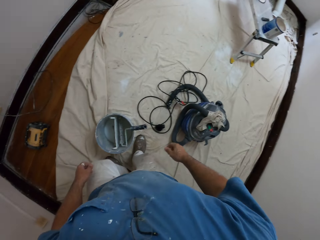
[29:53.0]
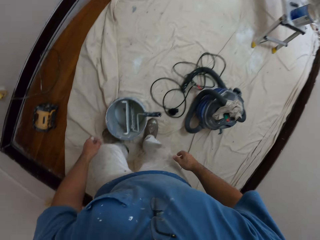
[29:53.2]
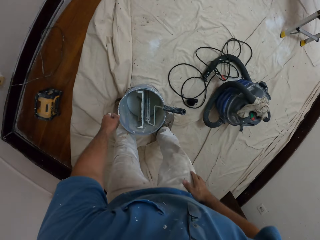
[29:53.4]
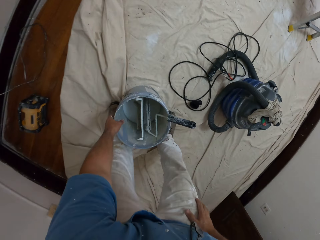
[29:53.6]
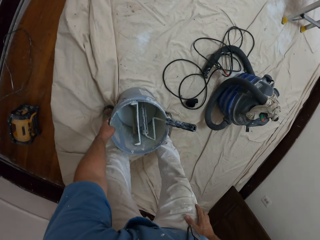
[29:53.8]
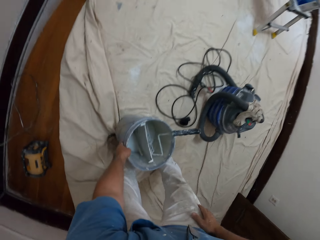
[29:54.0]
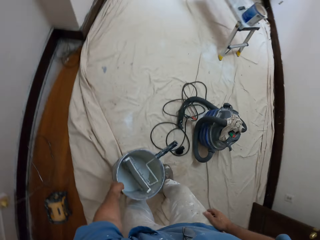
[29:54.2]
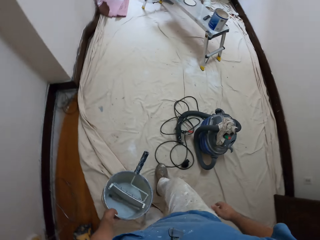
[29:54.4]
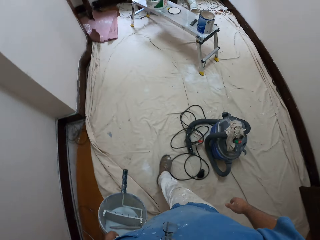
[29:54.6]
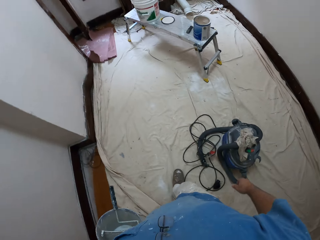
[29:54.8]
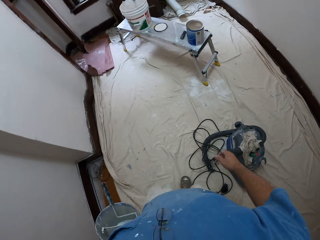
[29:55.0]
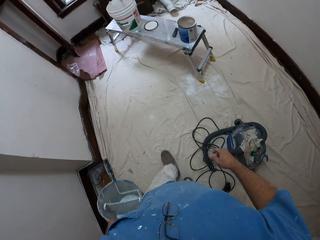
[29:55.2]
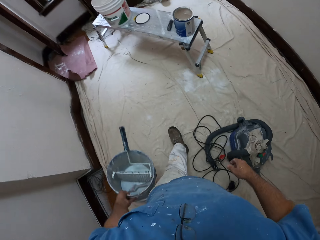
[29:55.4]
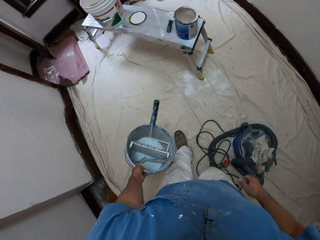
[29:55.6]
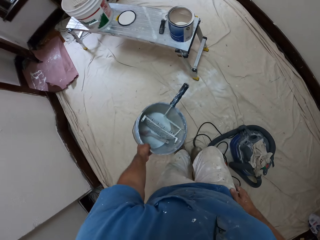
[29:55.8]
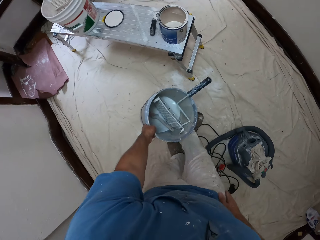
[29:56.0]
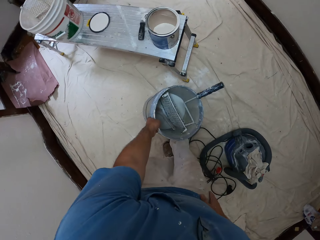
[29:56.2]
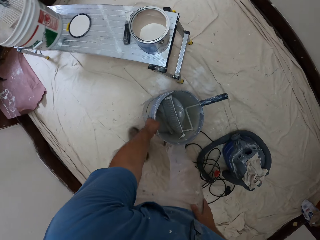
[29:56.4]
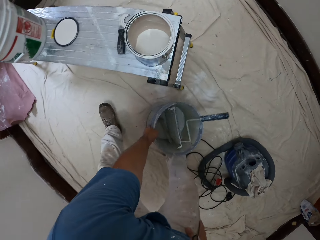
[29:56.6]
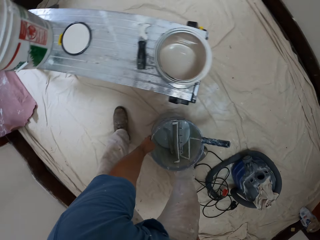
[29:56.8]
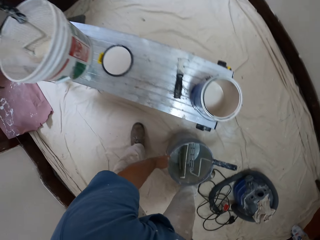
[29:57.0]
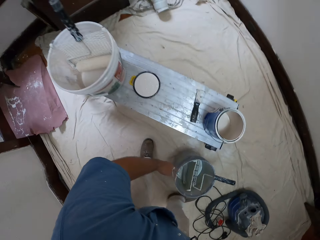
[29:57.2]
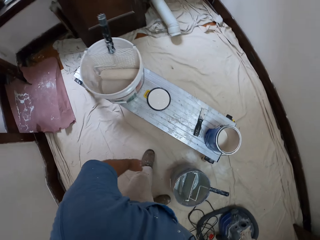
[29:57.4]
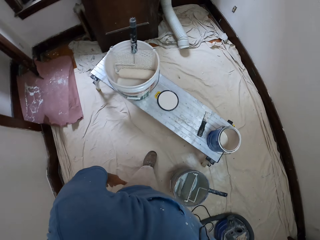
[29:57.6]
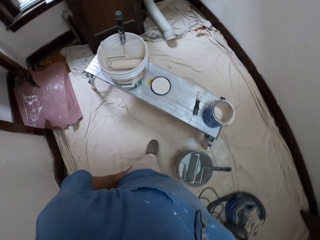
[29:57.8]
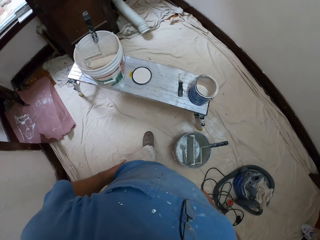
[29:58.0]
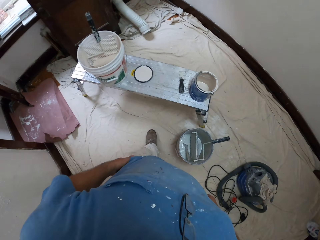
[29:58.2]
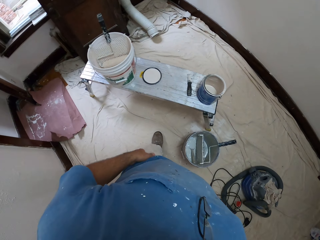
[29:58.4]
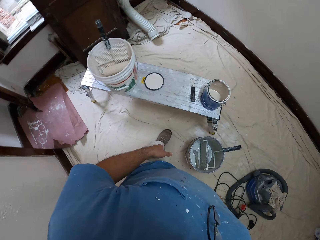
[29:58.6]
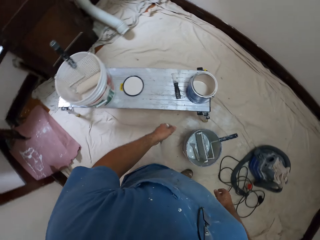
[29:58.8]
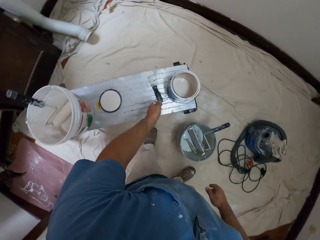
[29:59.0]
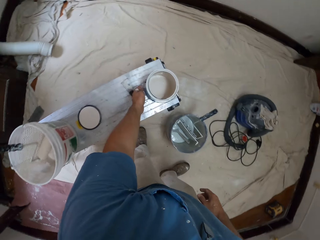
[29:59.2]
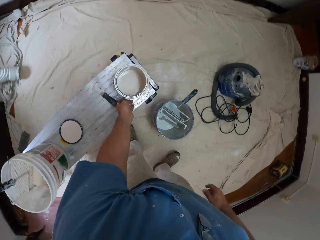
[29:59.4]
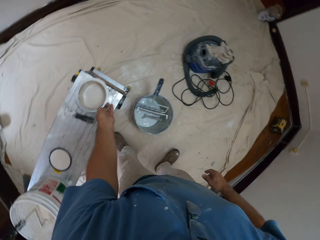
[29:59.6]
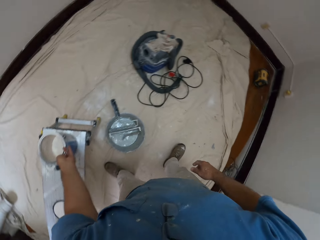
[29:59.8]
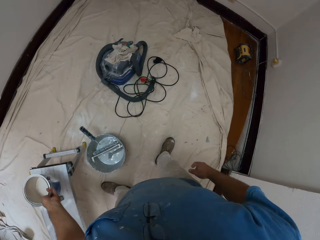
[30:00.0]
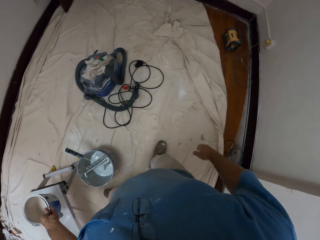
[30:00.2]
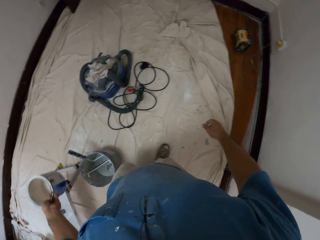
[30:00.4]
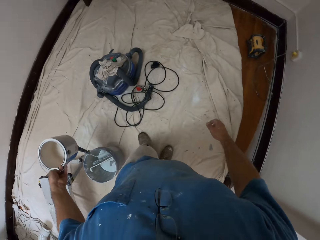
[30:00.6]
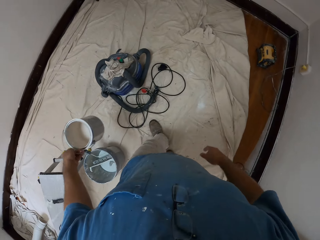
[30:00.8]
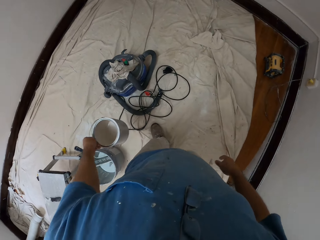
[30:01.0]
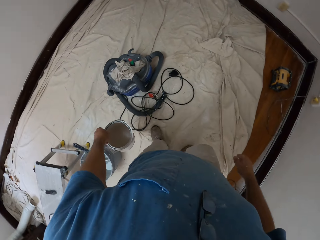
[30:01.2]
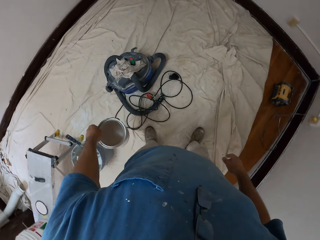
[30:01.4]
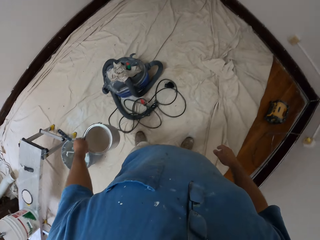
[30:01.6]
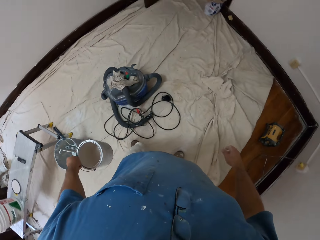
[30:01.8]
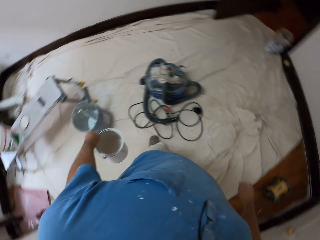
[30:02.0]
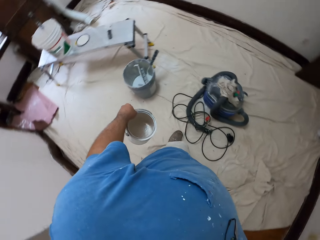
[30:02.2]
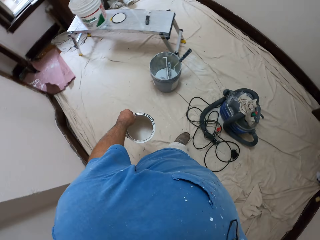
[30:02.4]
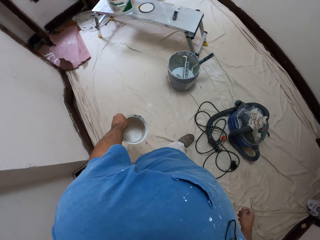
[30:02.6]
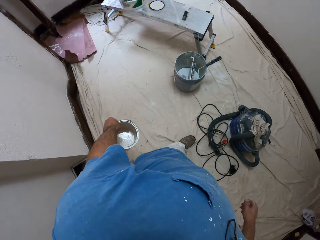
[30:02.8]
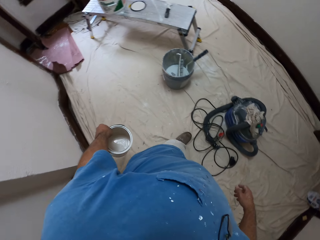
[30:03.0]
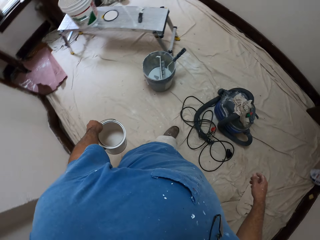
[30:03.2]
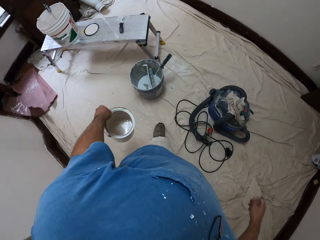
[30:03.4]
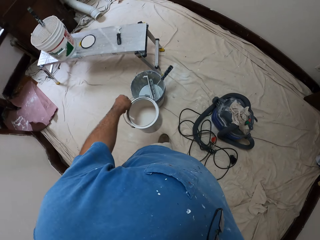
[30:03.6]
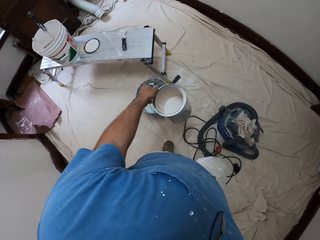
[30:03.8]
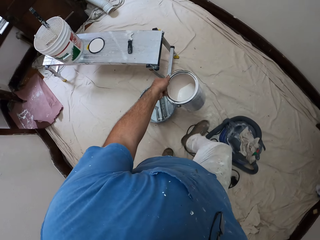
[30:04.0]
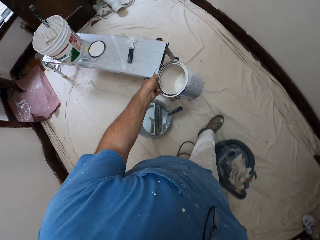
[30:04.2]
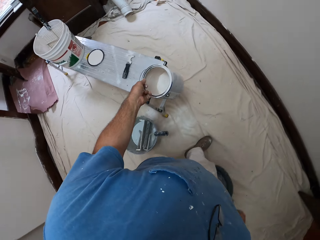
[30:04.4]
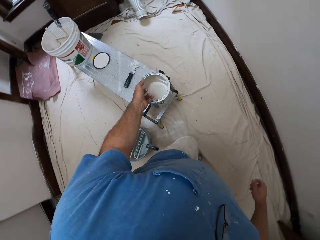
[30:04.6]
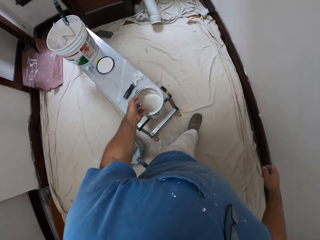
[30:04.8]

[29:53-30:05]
The camera wearer picks up a paint bucket from the mat on the floor. He walks towards the sawhorse bench in the room. He drops the paint bucket on the mat before the bench. He wipes his left hand on his cloth. He stands on the floor. He picks up a paint can on the sawhorse bench. He walks towards a vacuum cleaner. He stands on the floor. He walks to the window of the room.

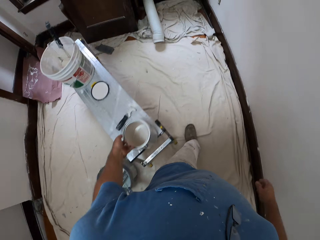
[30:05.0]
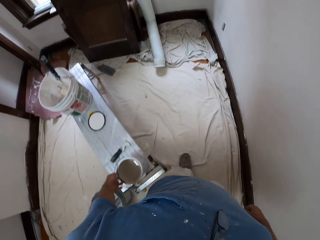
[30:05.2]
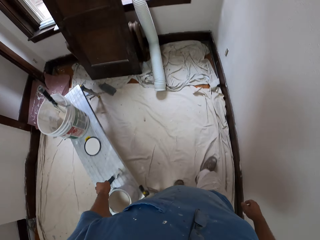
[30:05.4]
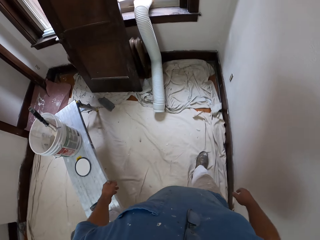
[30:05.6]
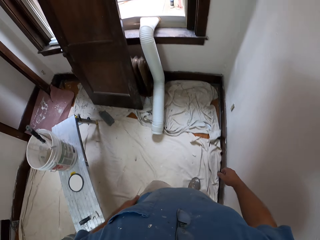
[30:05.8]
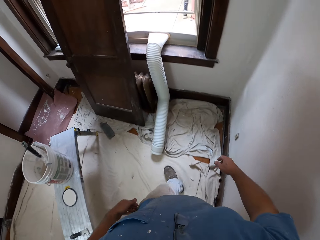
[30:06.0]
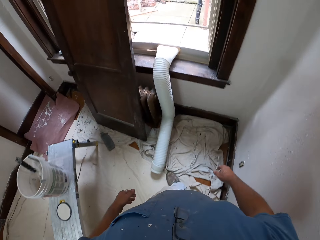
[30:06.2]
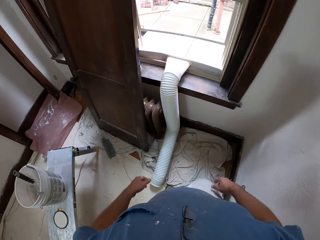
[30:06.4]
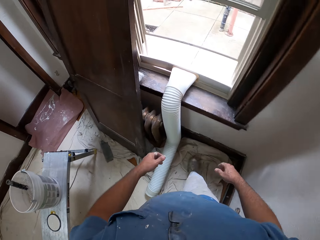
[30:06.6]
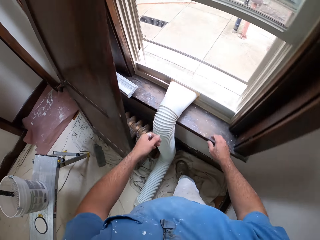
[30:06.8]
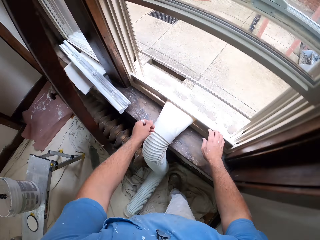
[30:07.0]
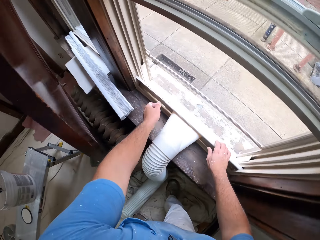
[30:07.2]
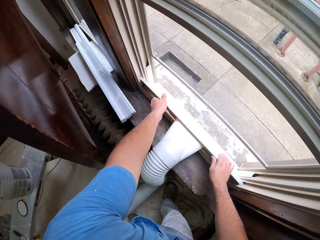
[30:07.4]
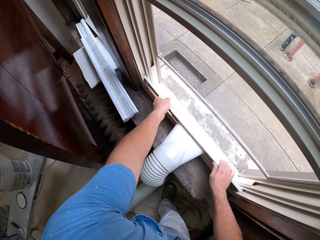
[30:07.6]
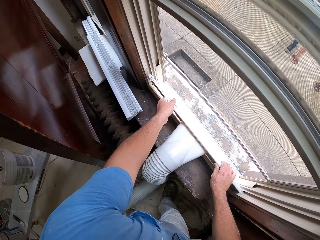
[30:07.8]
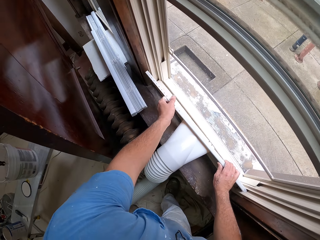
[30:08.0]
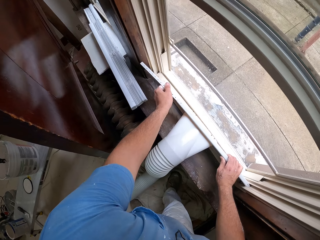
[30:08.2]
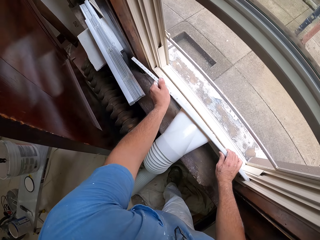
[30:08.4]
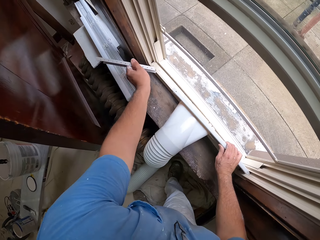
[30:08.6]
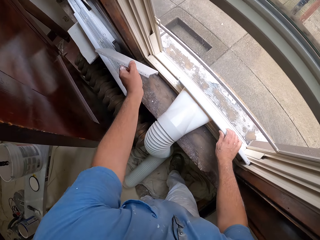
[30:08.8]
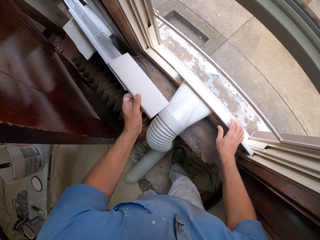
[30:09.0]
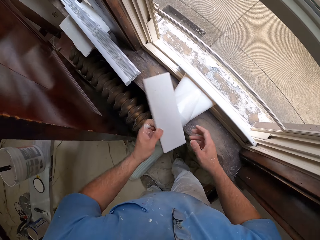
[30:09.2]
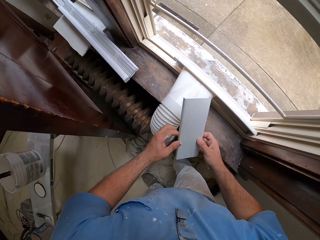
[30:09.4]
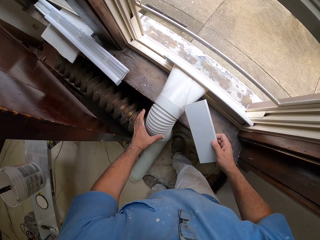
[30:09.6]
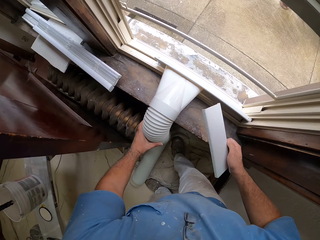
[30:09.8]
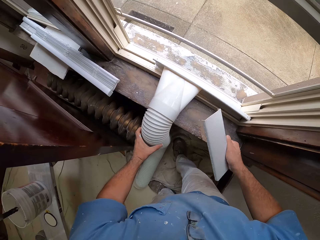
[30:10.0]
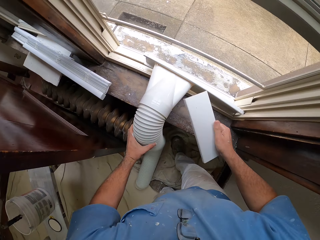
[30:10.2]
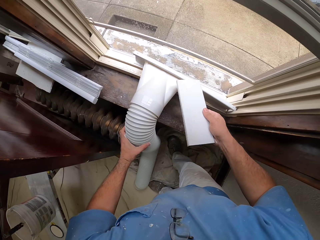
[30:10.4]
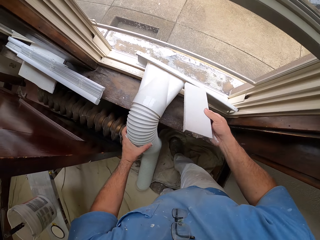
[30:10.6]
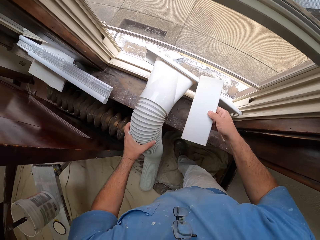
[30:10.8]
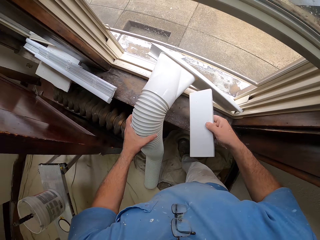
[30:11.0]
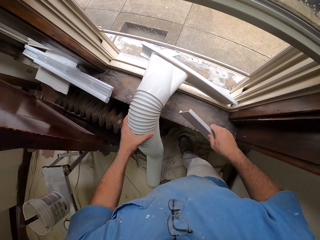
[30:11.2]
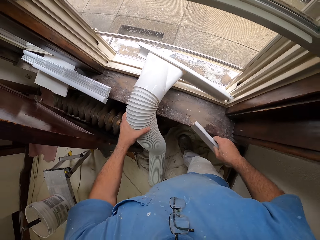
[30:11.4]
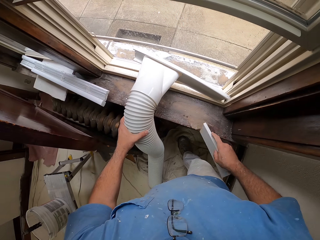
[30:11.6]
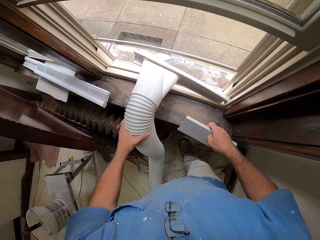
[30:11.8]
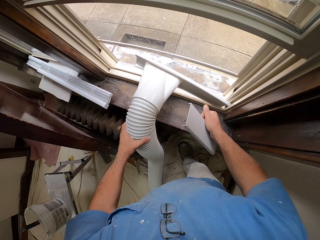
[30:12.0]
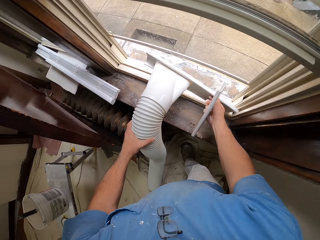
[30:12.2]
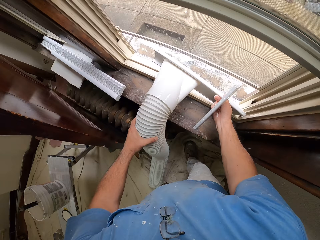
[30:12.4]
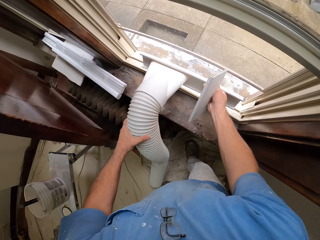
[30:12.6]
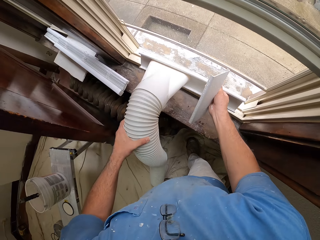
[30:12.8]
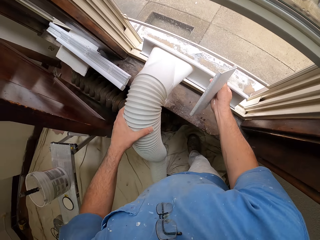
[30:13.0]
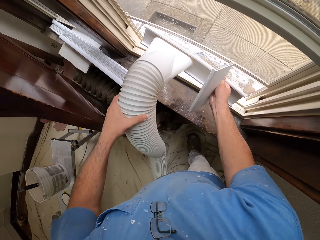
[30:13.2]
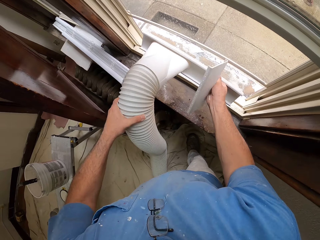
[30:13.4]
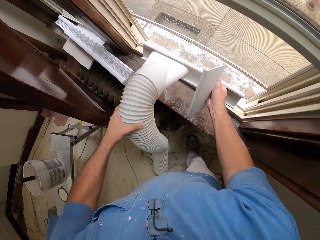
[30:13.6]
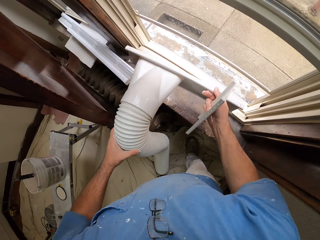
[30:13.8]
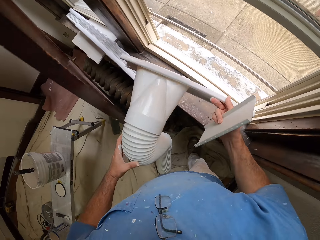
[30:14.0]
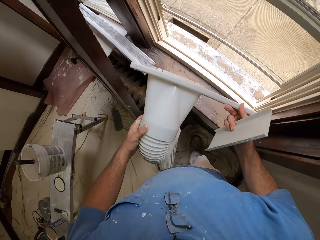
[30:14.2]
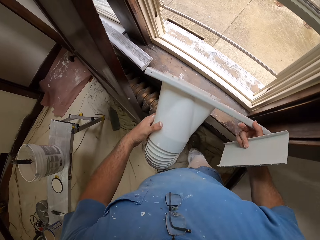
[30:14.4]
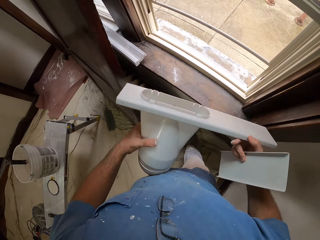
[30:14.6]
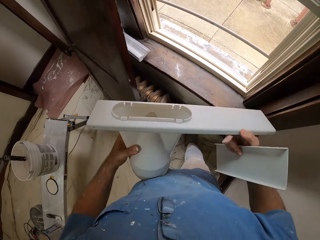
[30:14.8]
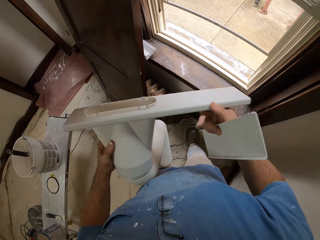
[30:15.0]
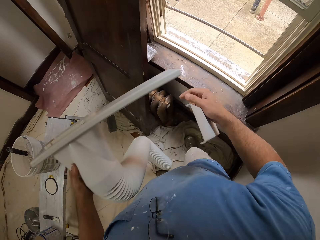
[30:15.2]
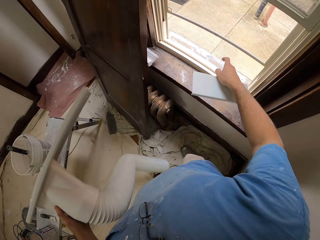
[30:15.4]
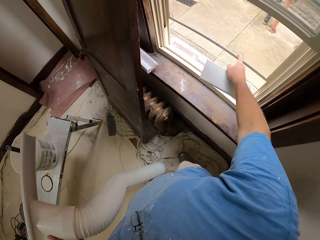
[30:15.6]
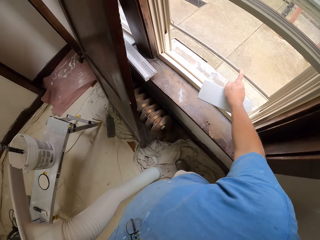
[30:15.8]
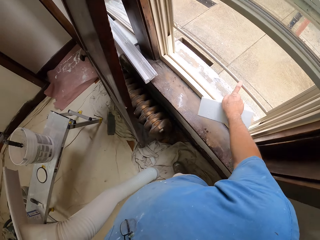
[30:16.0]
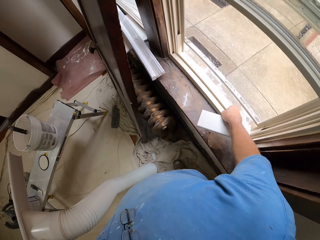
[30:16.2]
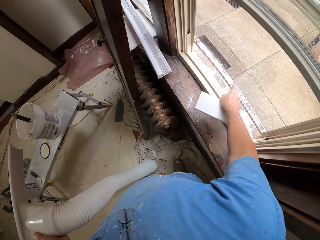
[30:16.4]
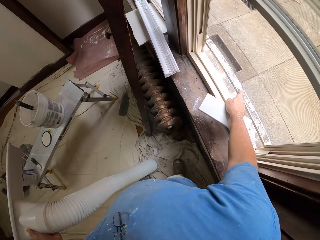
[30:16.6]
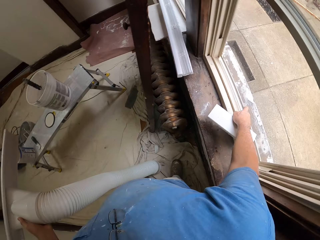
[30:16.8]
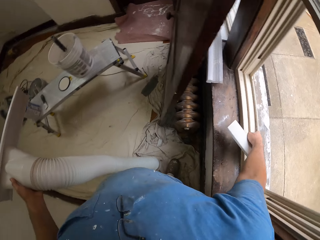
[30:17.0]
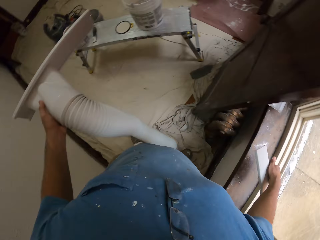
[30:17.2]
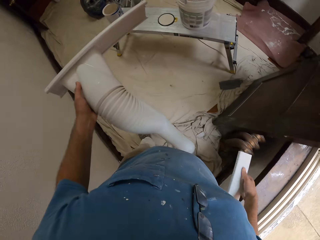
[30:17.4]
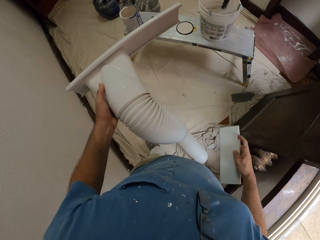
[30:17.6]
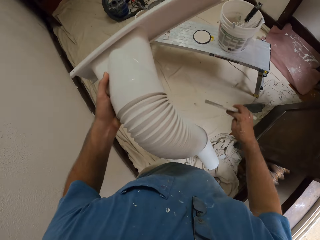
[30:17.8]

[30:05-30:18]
The camera wearer places the paint can on the sawhorse bench. He walks on the floor. He detaches the duct hose of the air conditioner from the window. He removes the window plate or piece of wood of the air conditioner with his left hand. He holds the piece of wood. He passes the plate to his right hand. He removes the duct hose from the window with his left hand. He closes the glass on the window. He walks out of the room.
